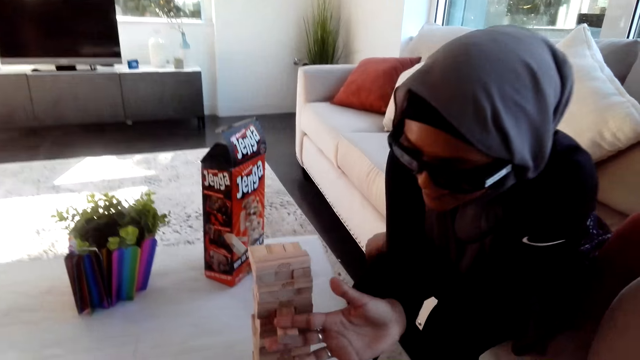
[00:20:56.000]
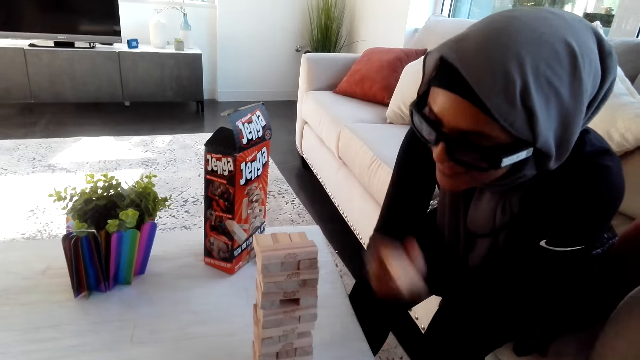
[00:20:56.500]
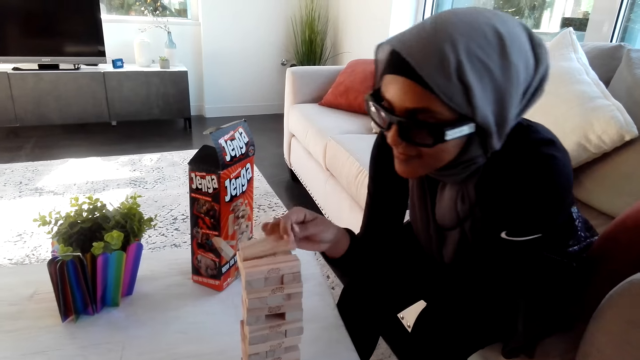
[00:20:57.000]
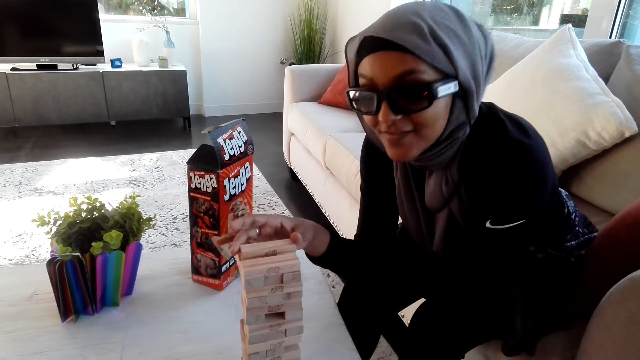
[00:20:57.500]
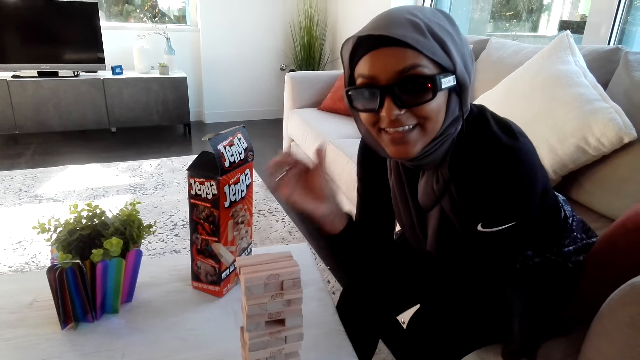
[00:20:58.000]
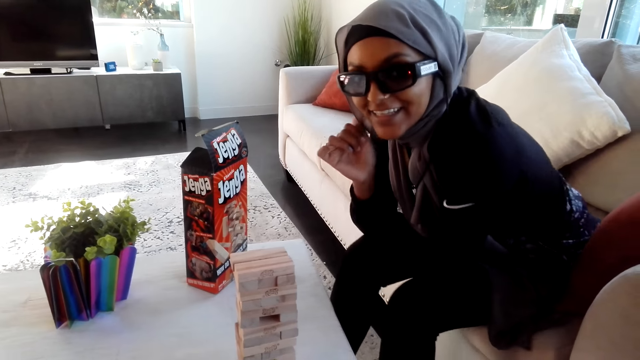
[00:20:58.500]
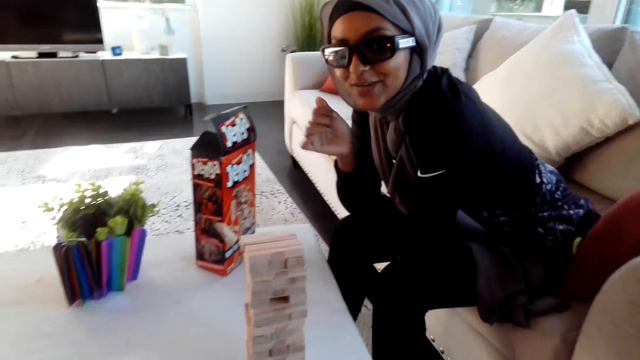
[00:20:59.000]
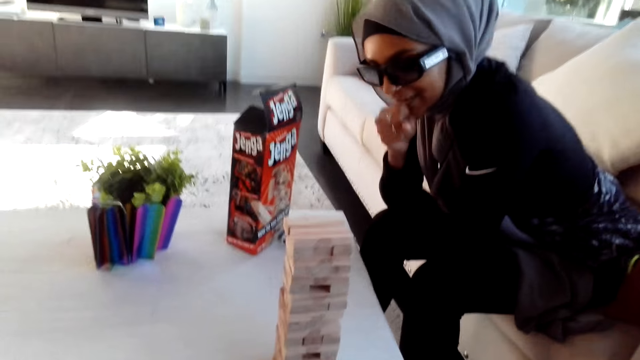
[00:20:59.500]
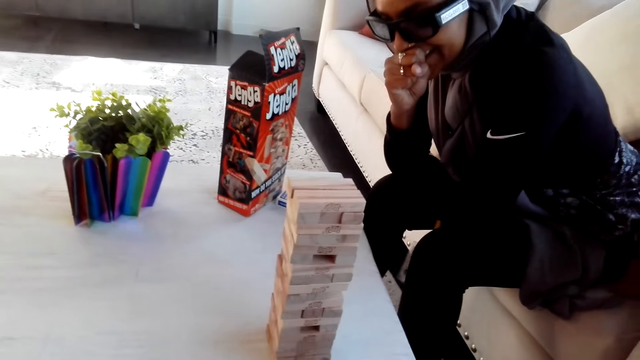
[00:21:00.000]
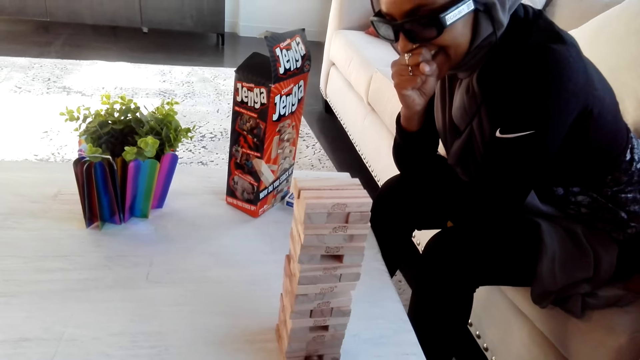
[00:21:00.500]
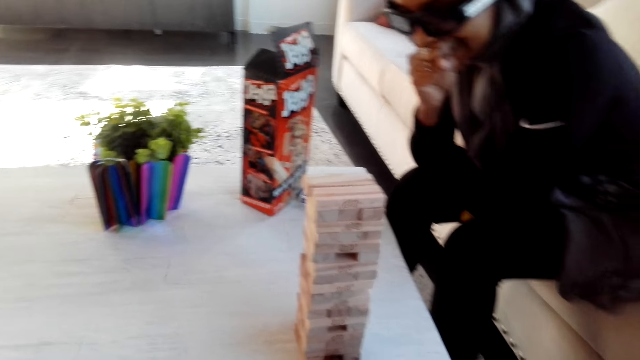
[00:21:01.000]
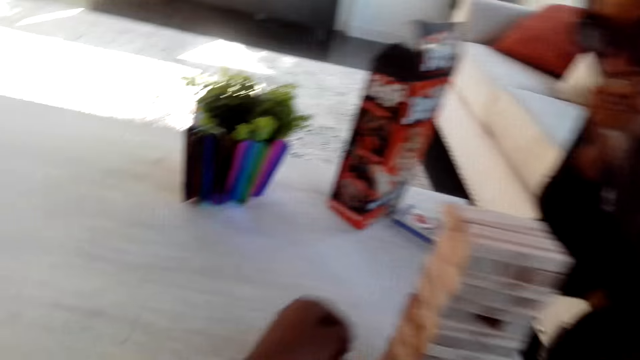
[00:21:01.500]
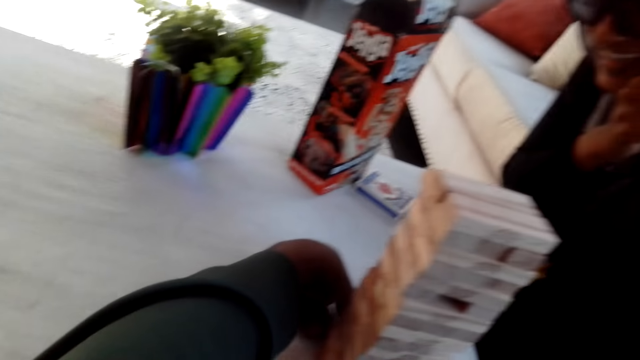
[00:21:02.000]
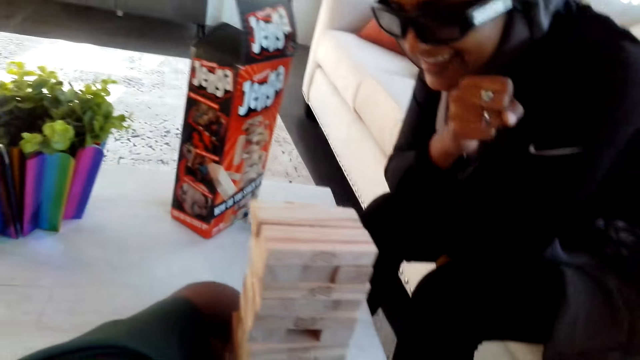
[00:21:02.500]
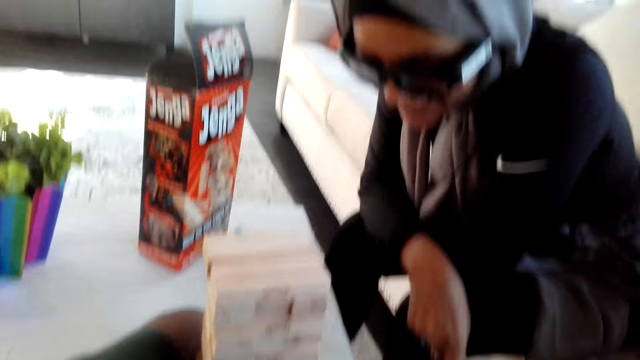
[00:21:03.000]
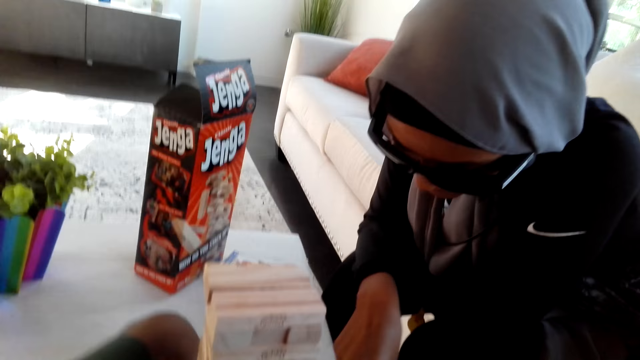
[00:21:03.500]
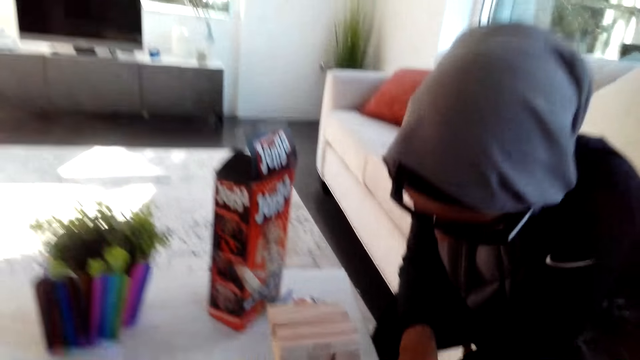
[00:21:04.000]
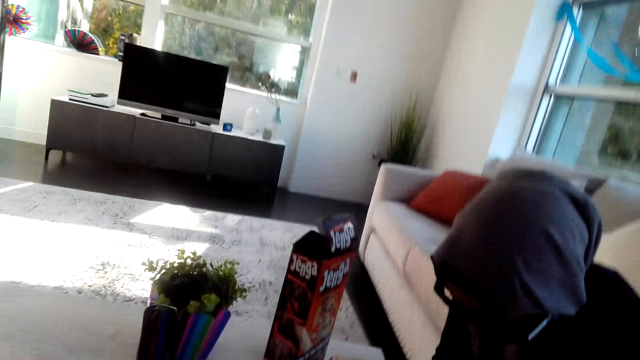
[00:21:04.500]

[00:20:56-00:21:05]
The lady removes a wooden bar. The lady places the wooden bar on top of others. The camera wearer removes a wooden bar.

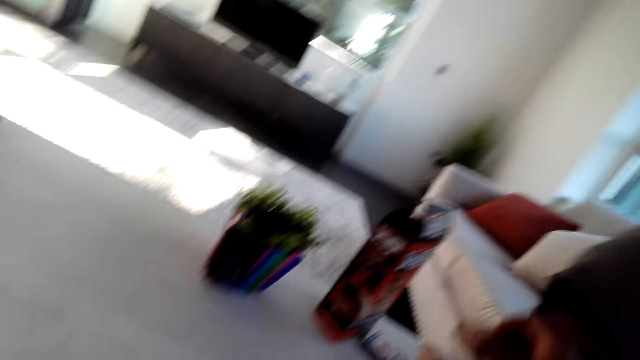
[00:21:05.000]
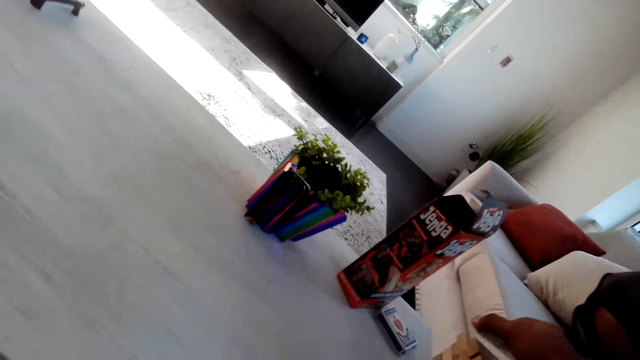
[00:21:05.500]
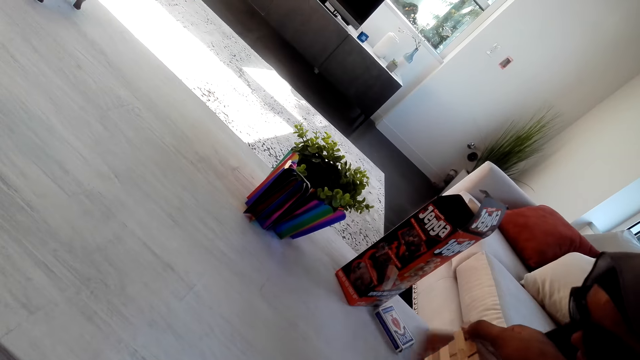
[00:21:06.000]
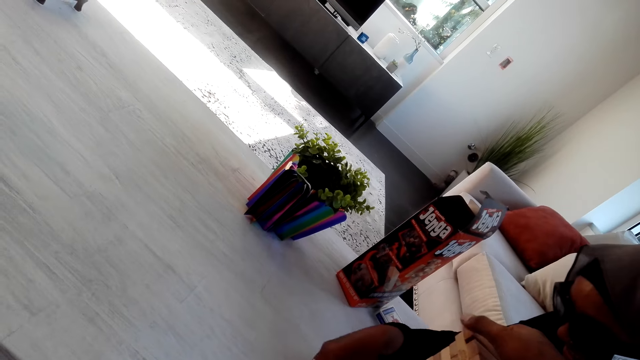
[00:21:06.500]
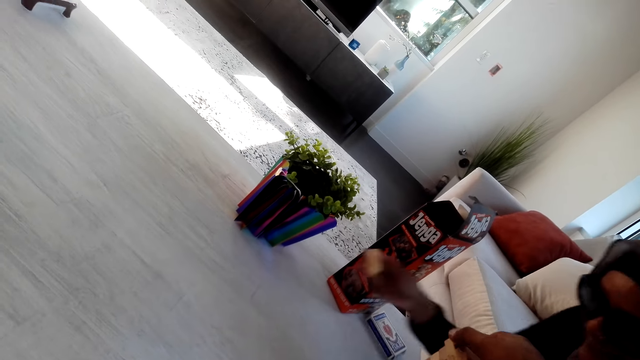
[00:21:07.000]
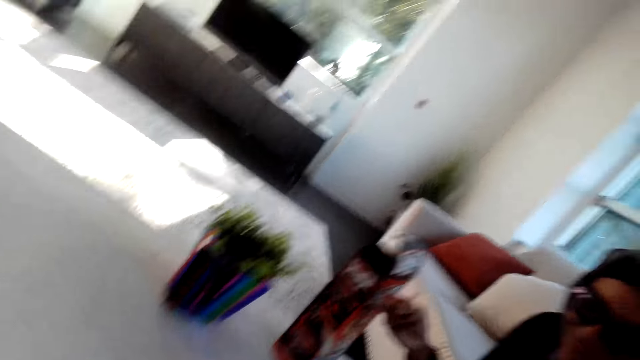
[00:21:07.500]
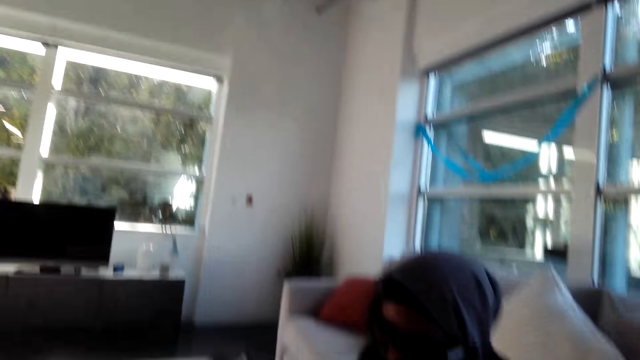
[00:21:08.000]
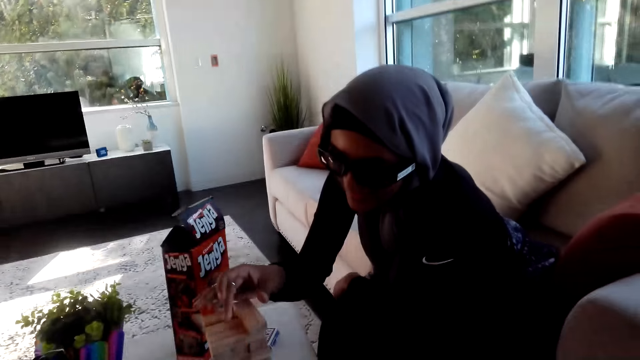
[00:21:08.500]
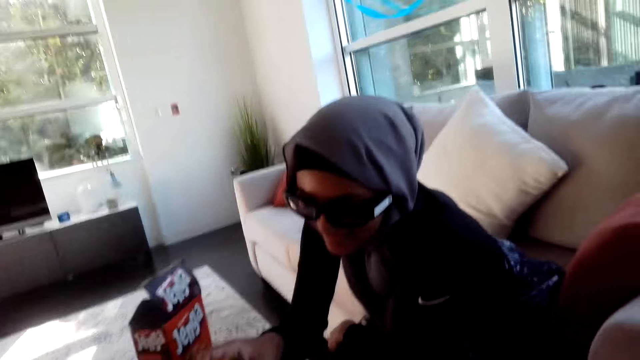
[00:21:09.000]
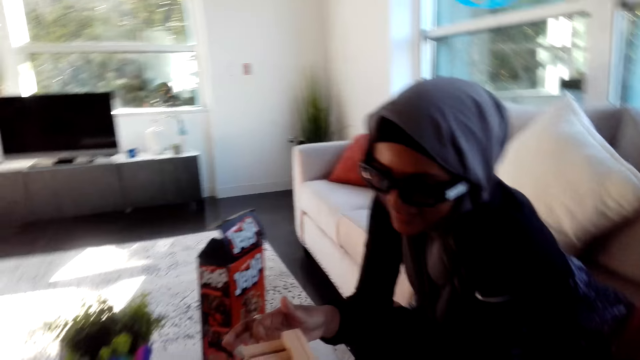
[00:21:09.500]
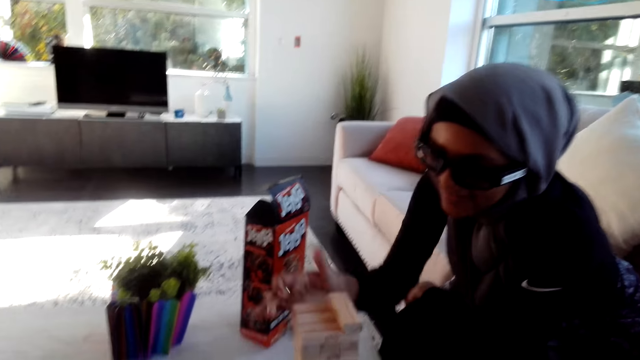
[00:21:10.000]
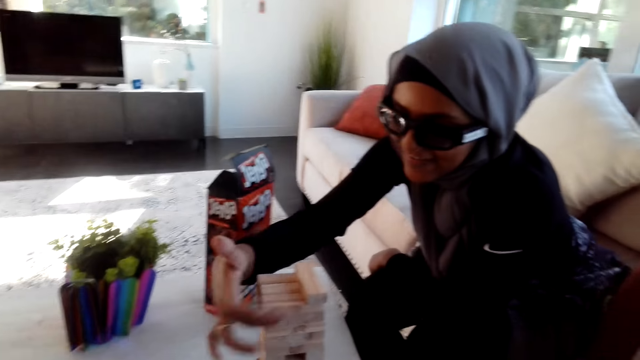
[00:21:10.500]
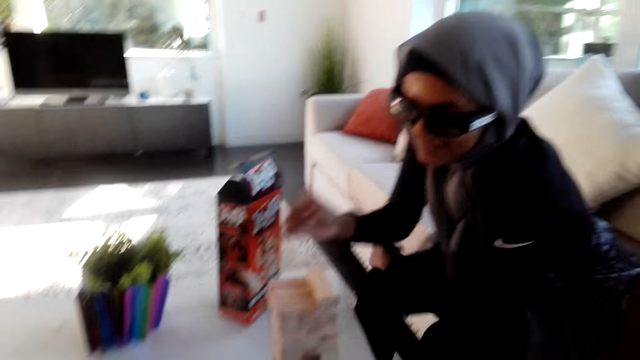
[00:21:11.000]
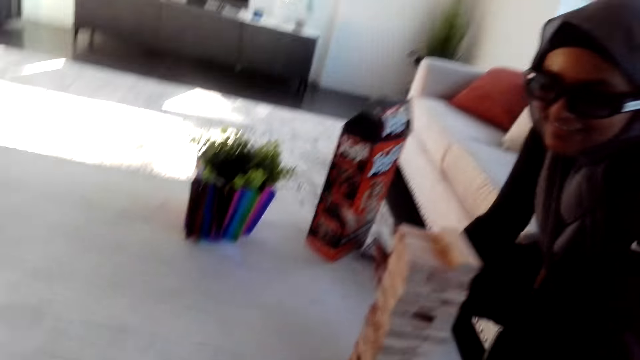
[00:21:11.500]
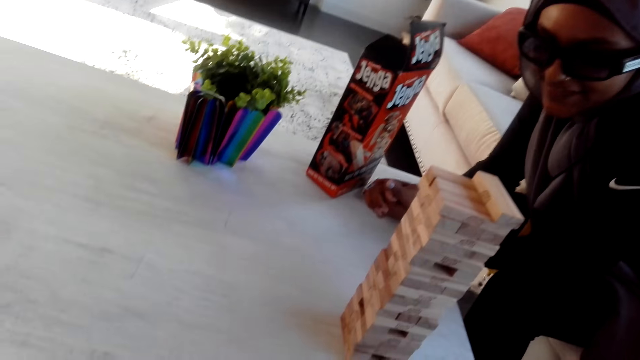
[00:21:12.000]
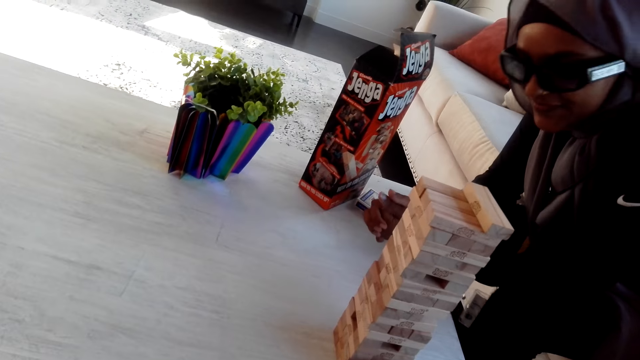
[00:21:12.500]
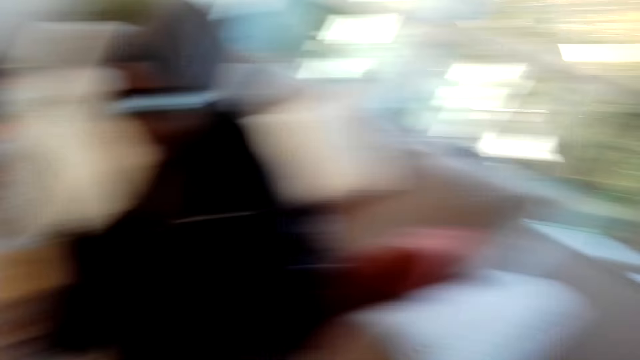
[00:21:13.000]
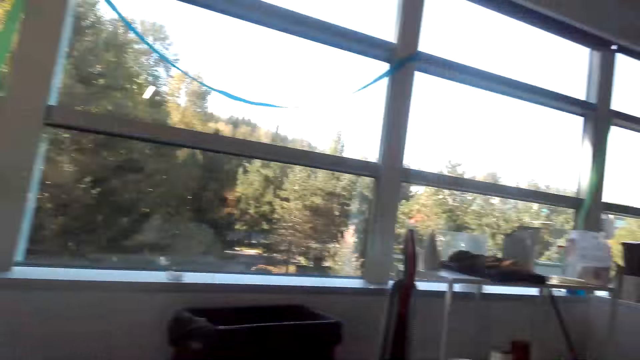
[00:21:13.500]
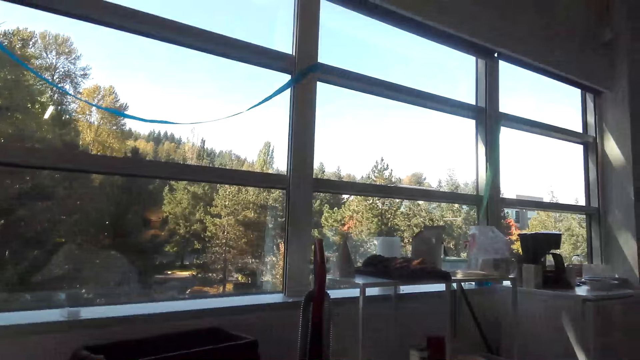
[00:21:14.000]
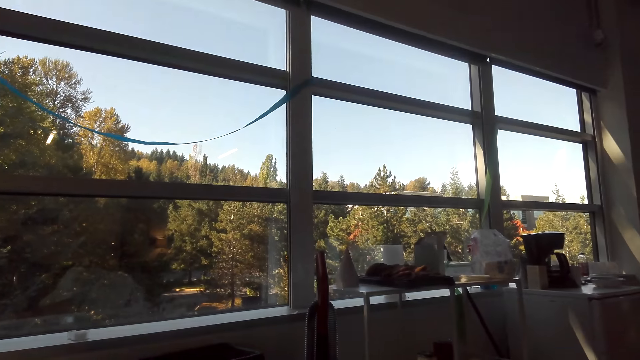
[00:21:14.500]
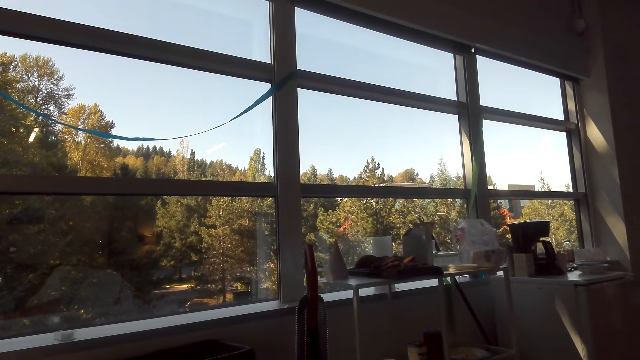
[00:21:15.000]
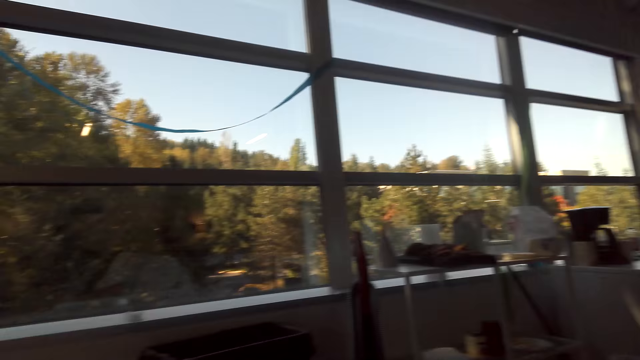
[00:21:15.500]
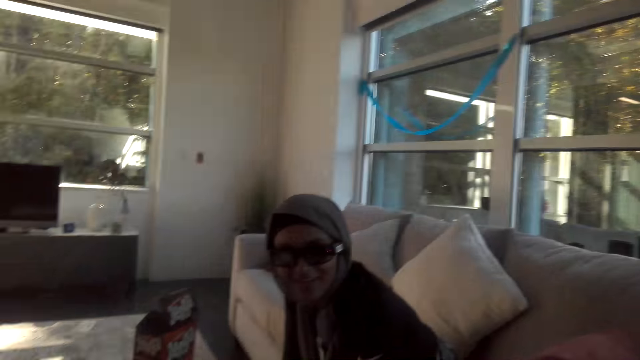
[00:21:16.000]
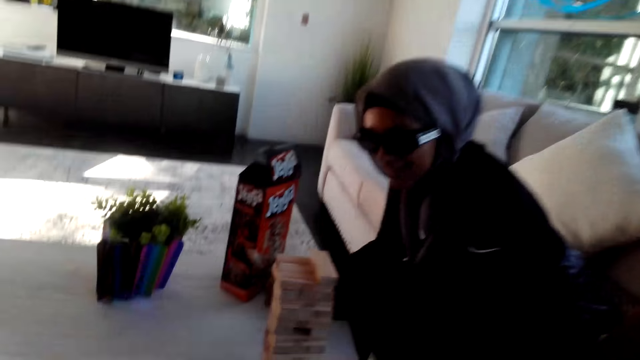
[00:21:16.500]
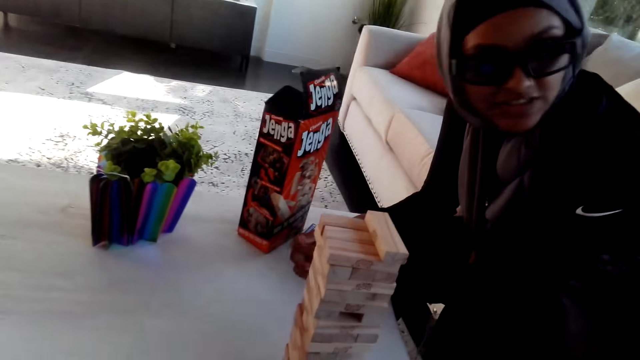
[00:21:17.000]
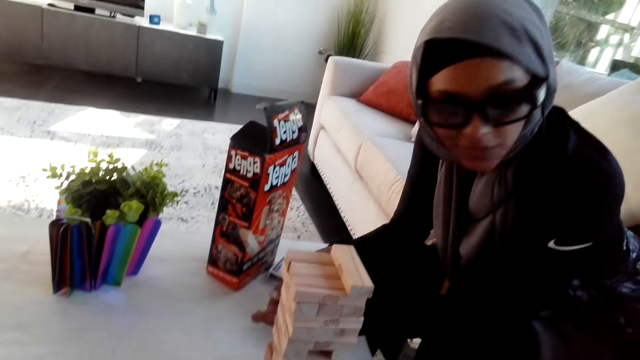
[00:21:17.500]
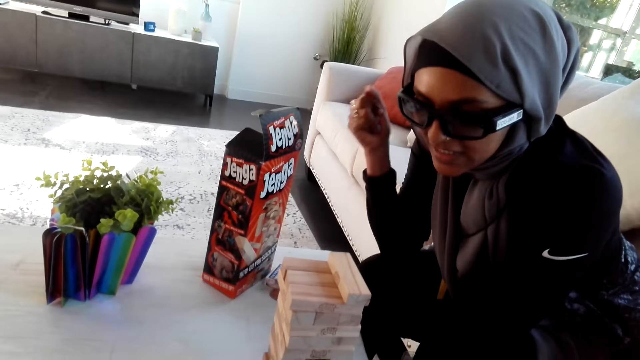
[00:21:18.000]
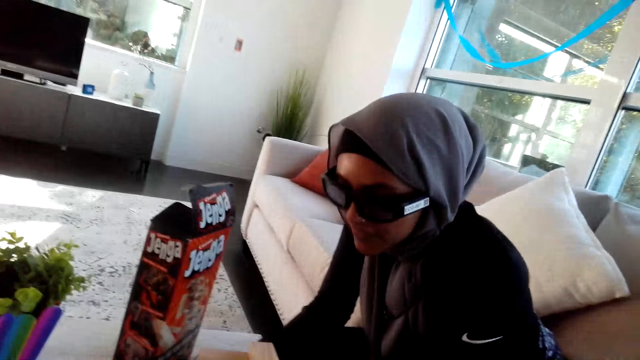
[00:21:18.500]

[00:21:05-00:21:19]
The camera wearer places the wooden bar on top of others. The lady removes a wooden bar. The lady places the wooden bar on top of others. The lady arranges the bricks. The camera wearer looks around.
